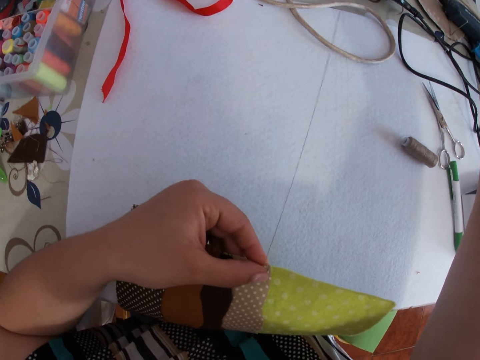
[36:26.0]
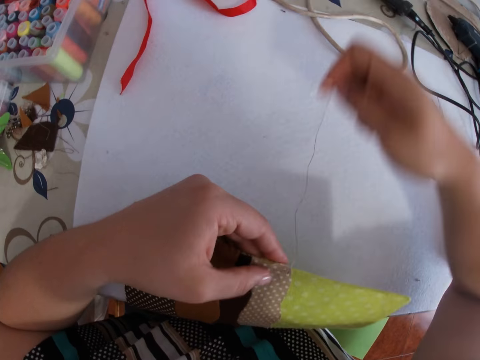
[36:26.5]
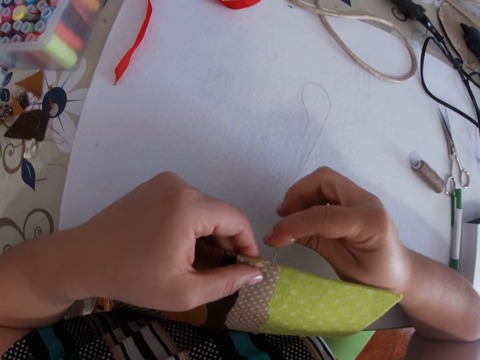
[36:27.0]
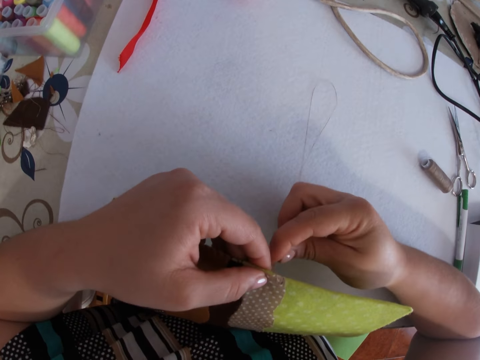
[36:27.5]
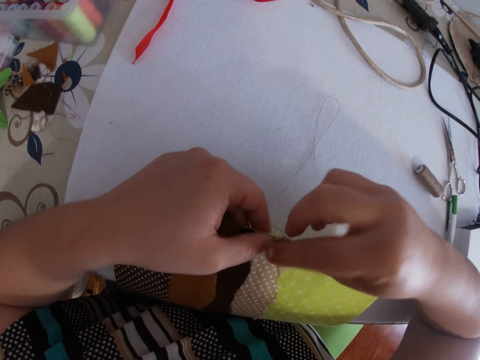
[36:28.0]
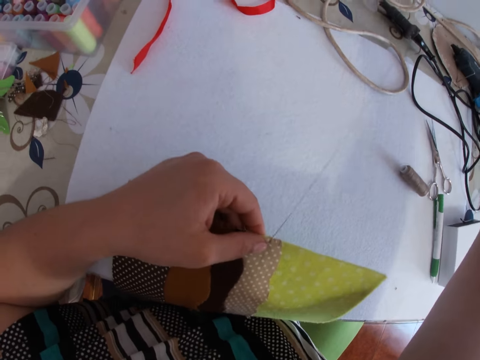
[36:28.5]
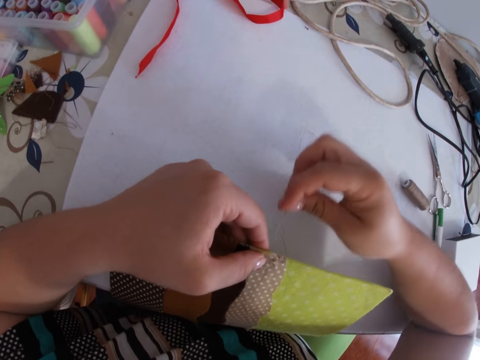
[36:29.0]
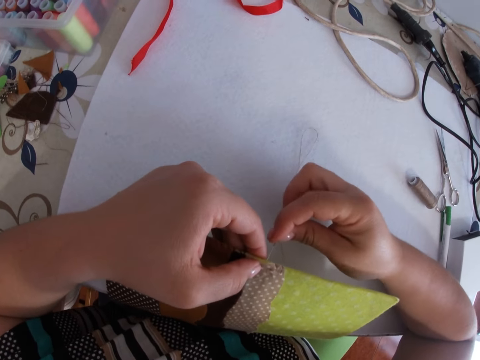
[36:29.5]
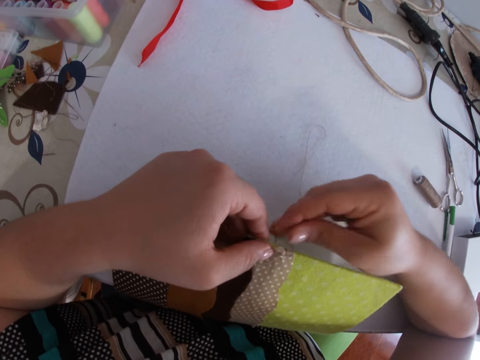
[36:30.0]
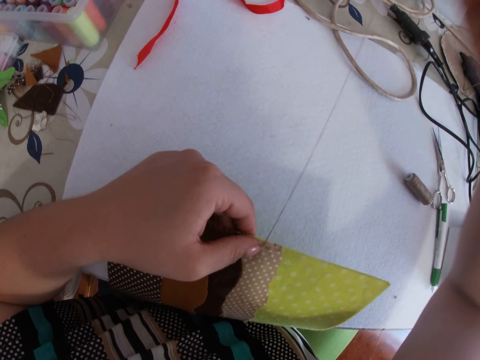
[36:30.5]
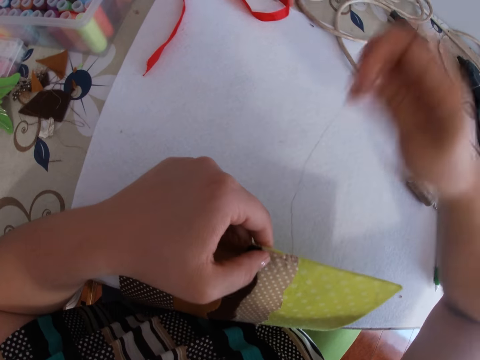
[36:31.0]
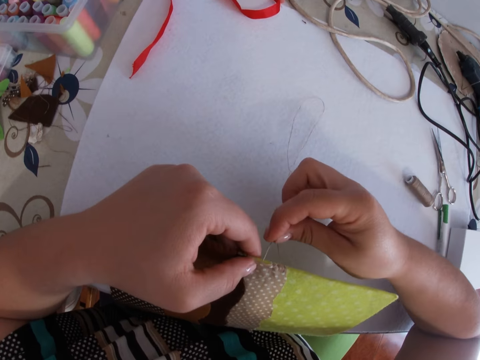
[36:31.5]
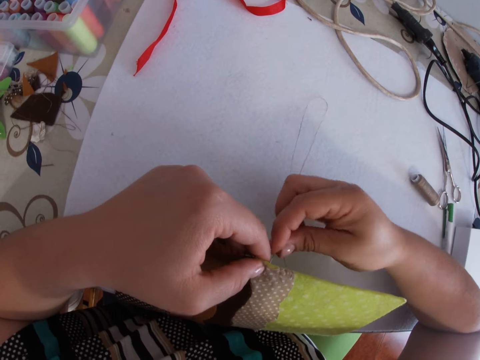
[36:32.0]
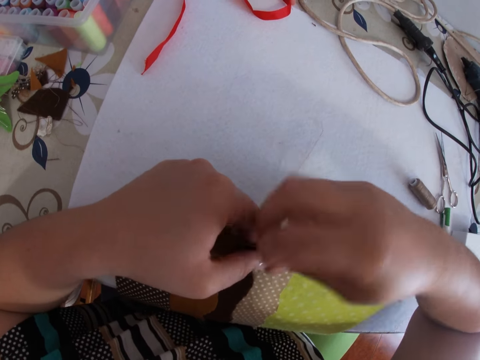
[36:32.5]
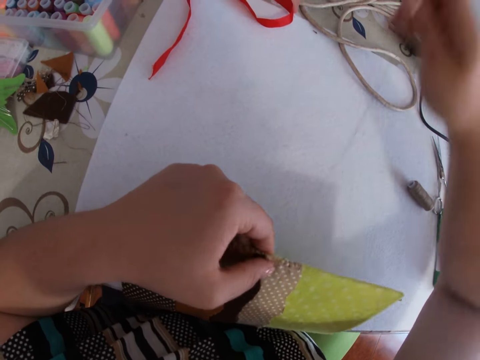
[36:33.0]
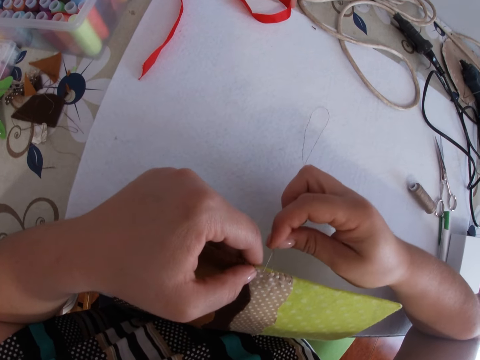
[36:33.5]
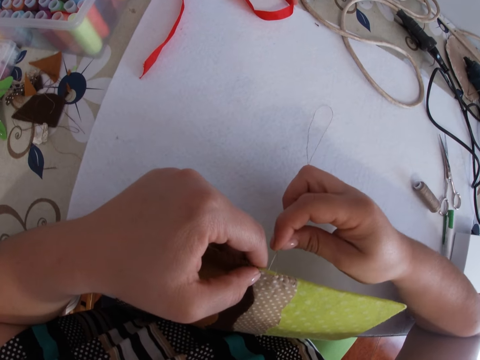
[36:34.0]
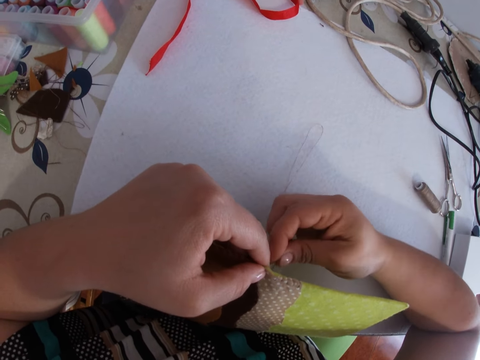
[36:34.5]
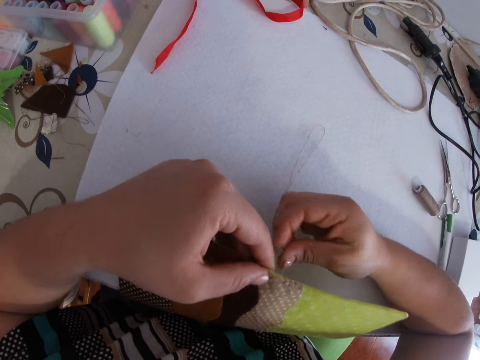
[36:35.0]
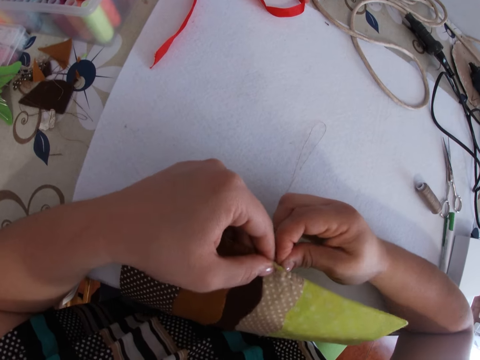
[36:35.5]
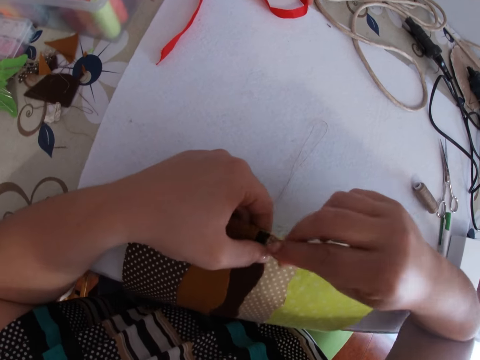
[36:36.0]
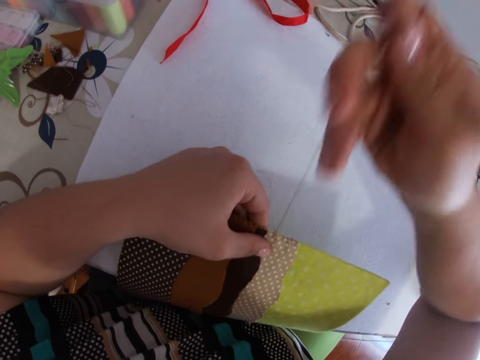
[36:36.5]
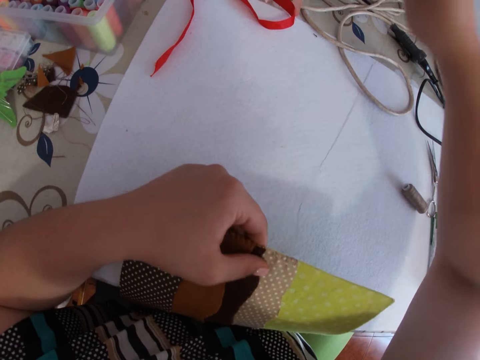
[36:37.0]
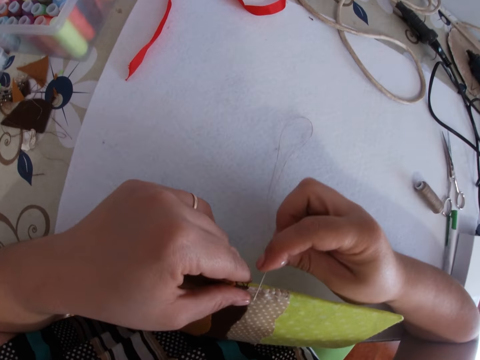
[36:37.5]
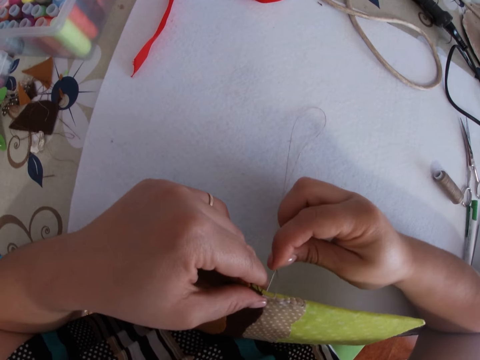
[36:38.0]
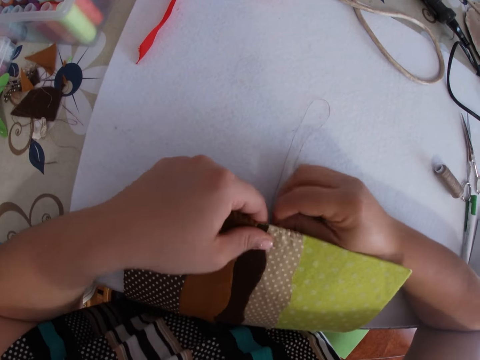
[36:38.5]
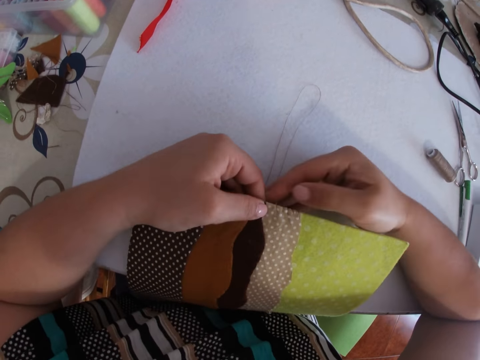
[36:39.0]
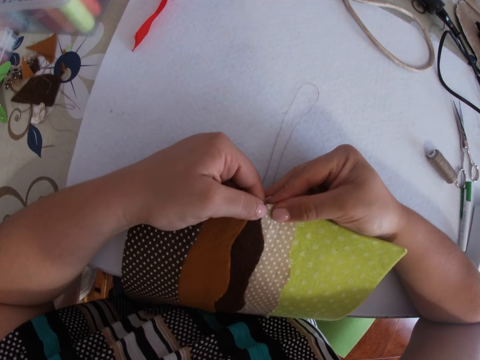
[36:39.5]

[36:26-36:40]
The camera wearer stitches the mat.

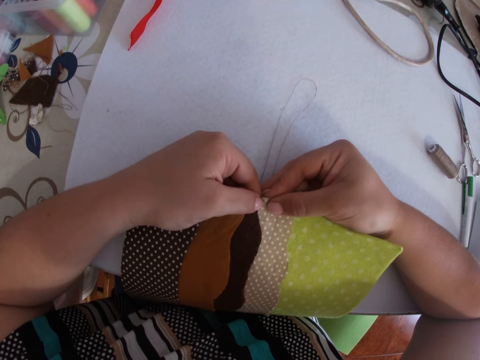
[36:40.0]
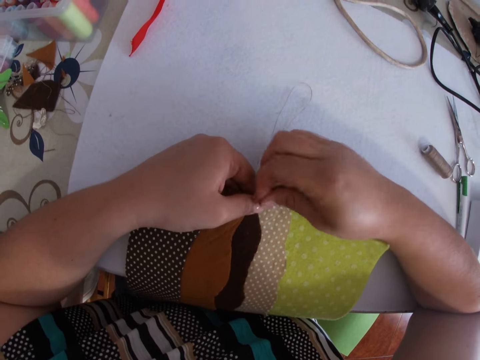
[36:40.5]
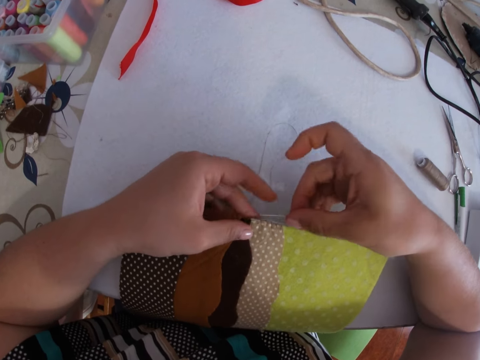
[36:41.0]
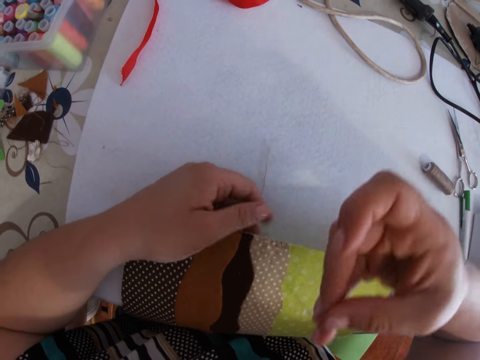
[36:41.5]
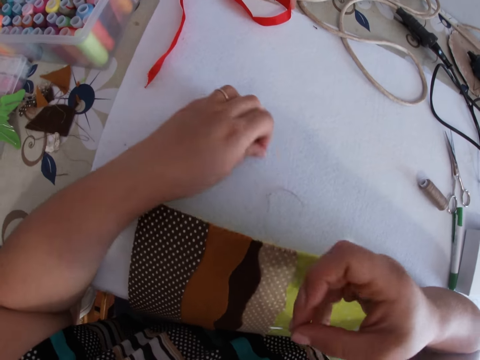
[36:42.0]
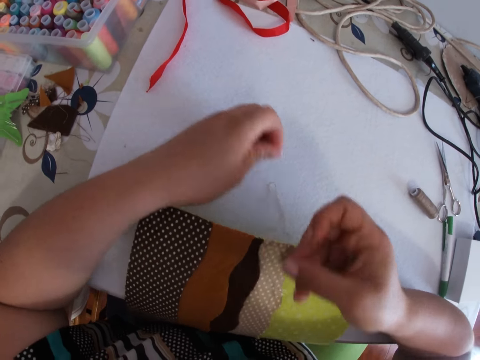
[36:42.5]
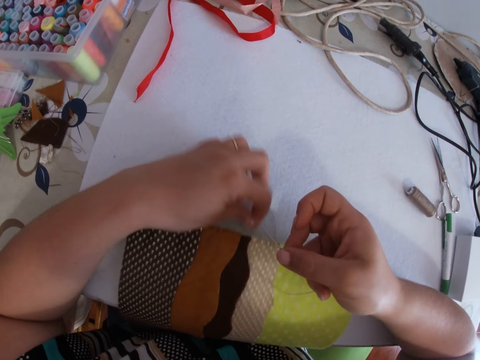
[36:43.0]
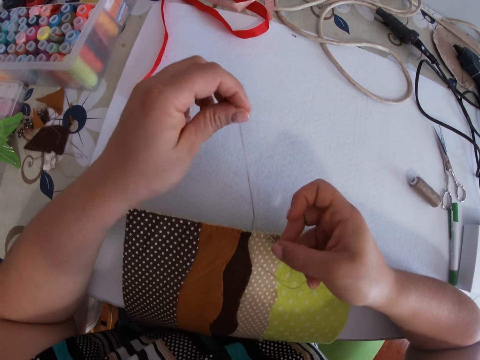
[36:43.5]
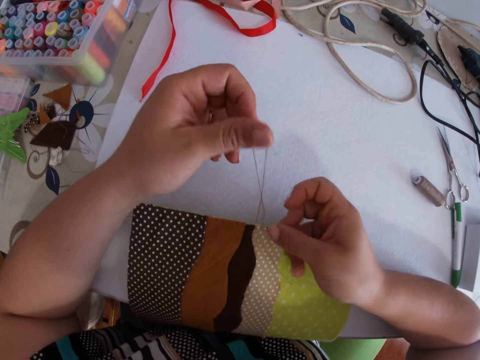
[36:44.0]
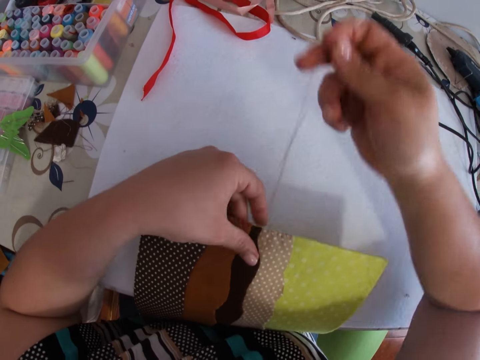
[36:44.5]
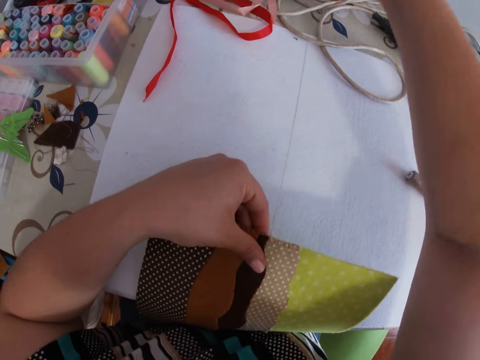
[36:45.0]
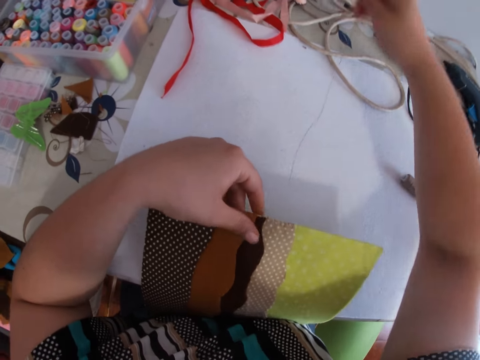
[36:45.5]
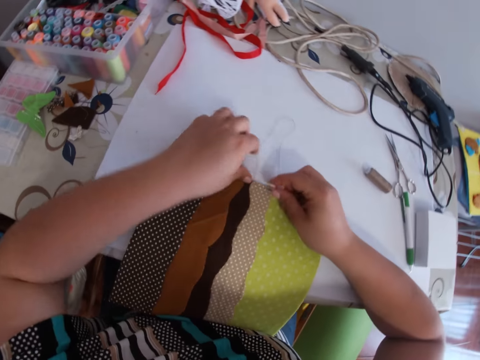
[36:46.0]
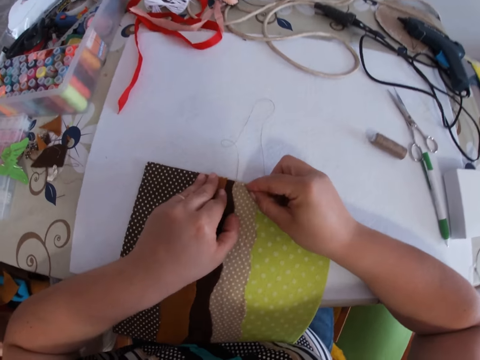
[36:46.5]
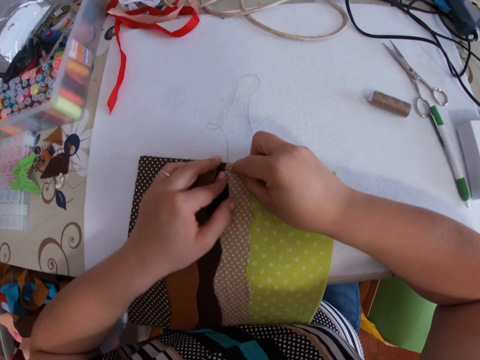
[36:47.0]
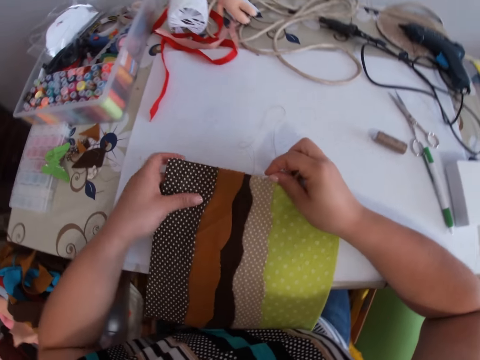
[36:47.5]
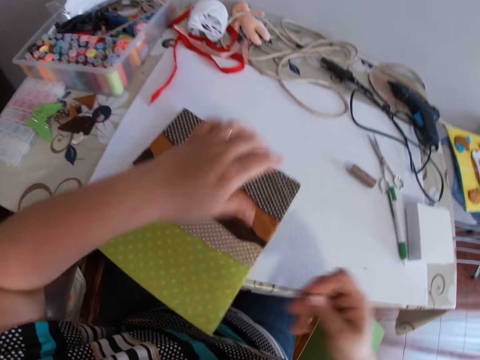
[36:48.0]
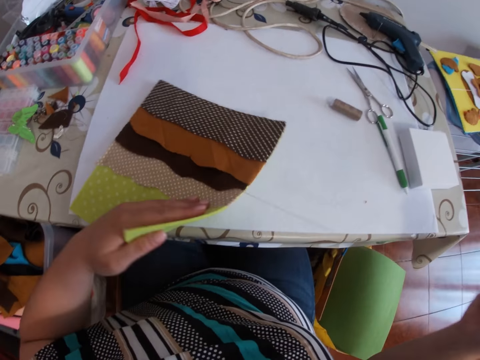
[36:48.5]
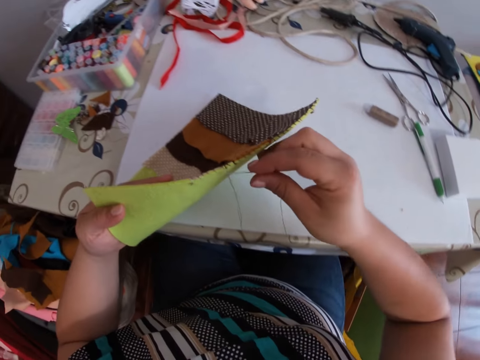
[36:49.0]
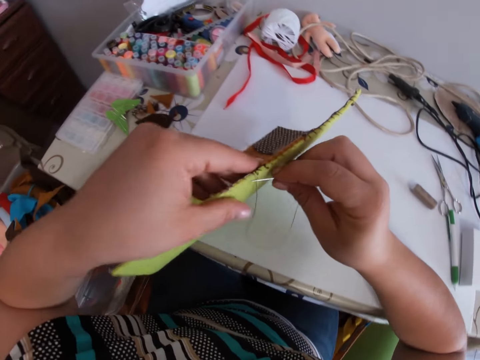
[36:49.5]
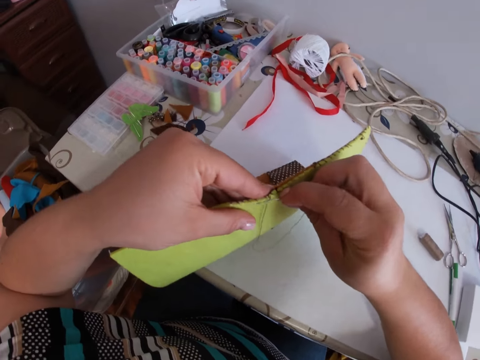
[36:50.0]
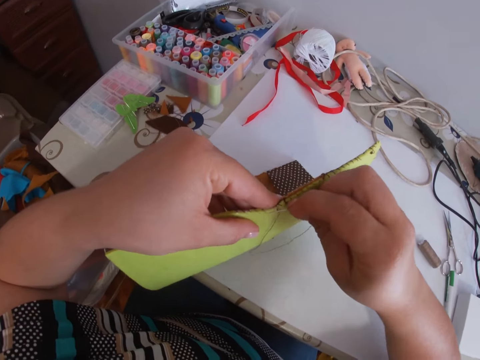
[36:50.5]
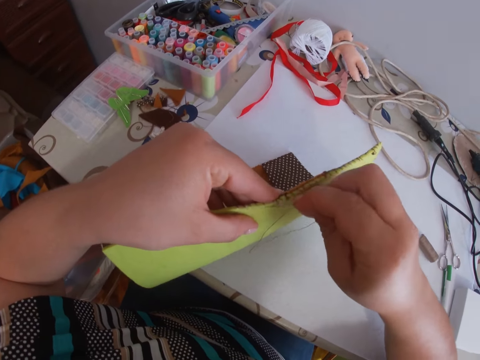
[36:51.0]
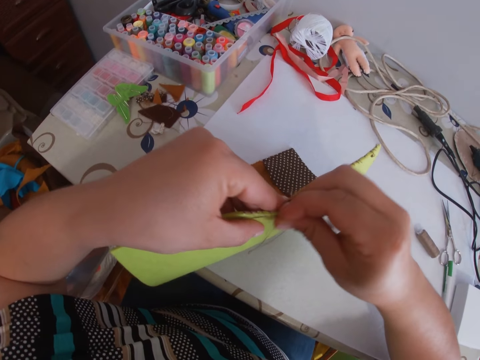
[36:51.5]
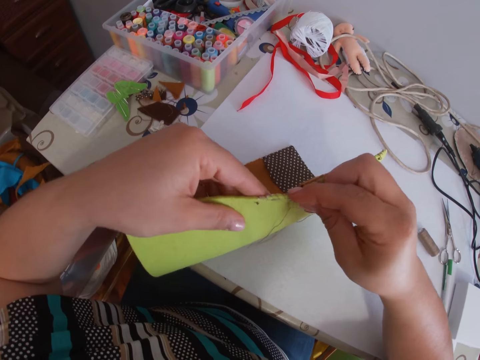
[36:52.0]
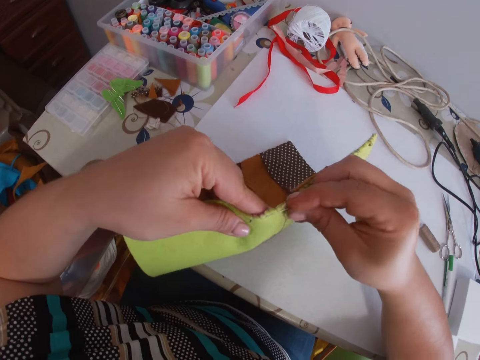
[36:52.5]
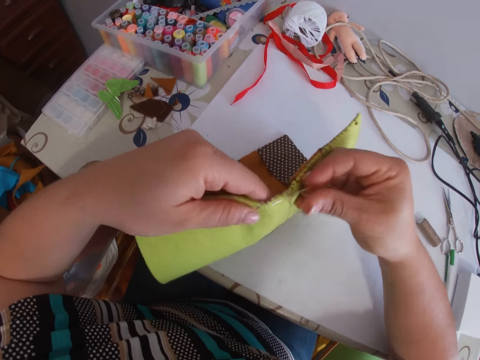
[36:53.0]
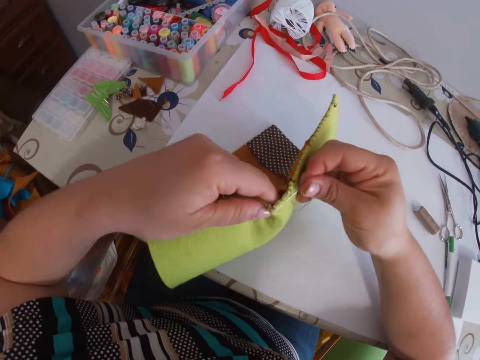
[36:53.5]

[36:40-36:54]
The camera wearer touches the thread. They pull the thread. They put the mat on the table. They touch the mat. They turn the mat. They lift the mat. They stitch the mat.
